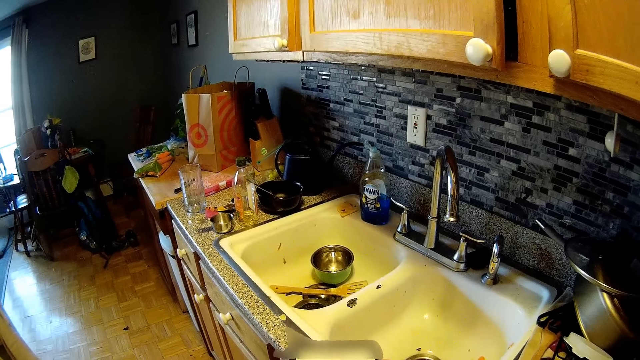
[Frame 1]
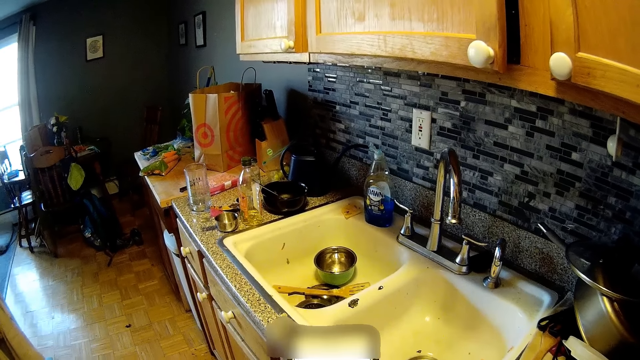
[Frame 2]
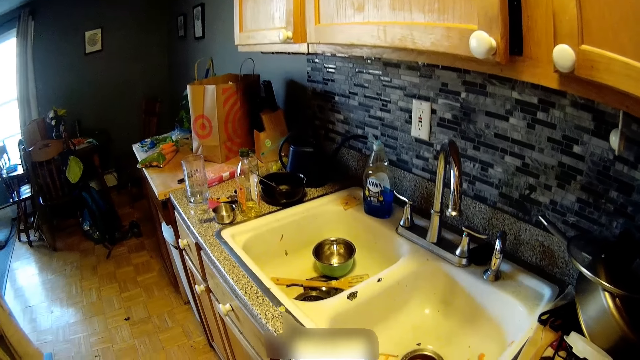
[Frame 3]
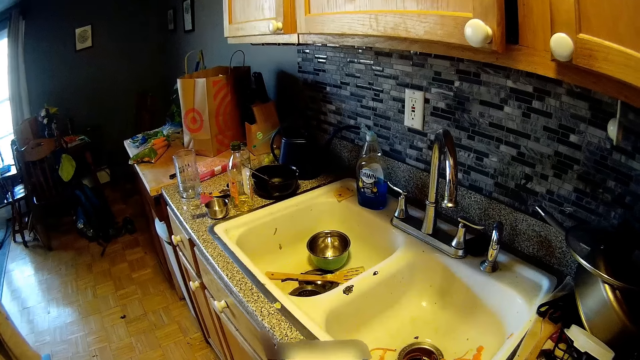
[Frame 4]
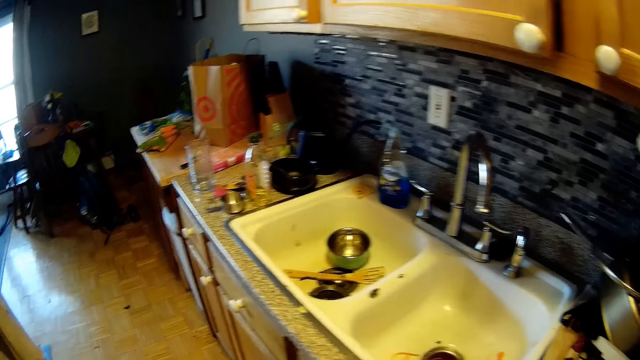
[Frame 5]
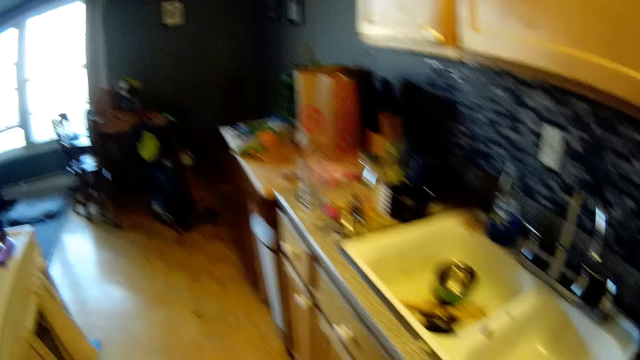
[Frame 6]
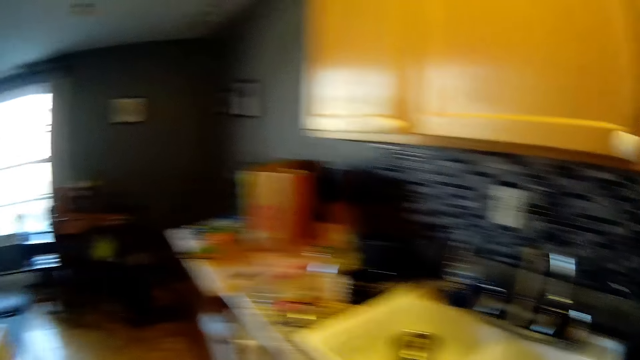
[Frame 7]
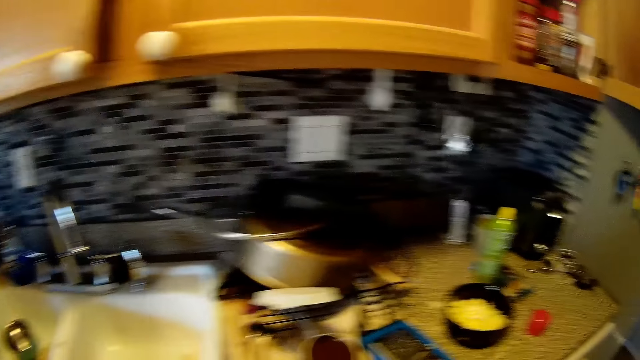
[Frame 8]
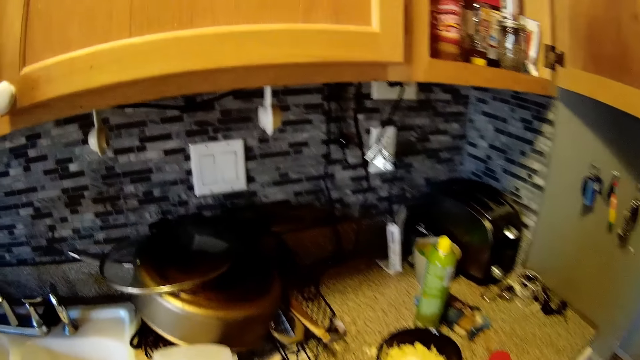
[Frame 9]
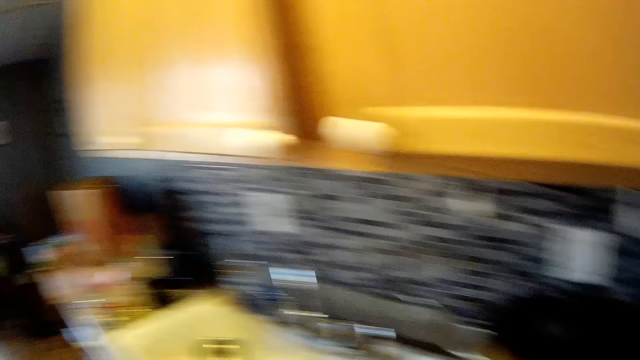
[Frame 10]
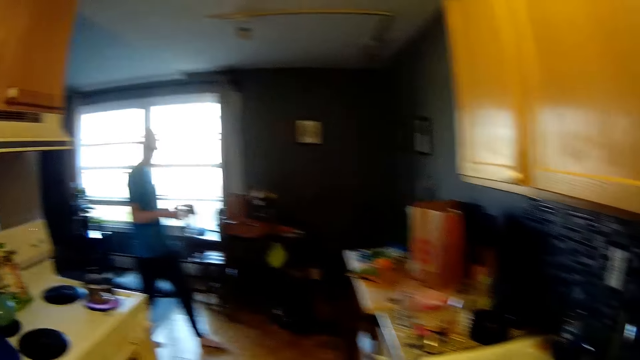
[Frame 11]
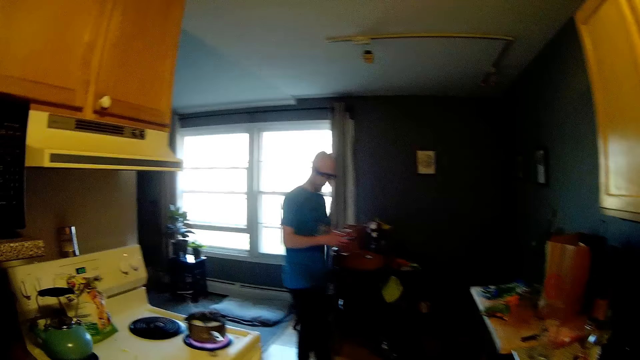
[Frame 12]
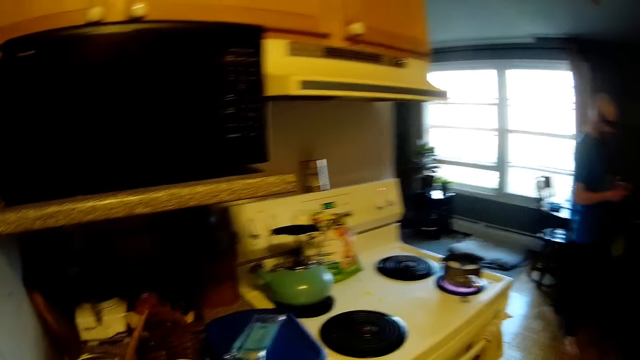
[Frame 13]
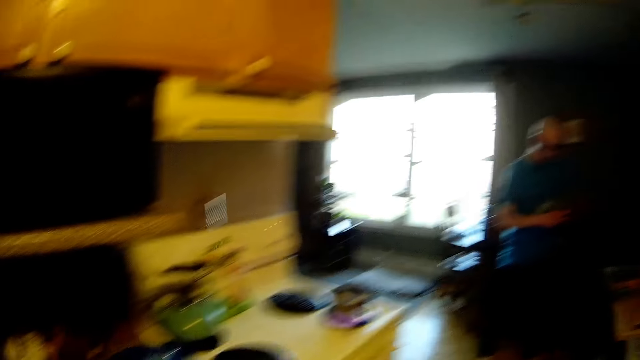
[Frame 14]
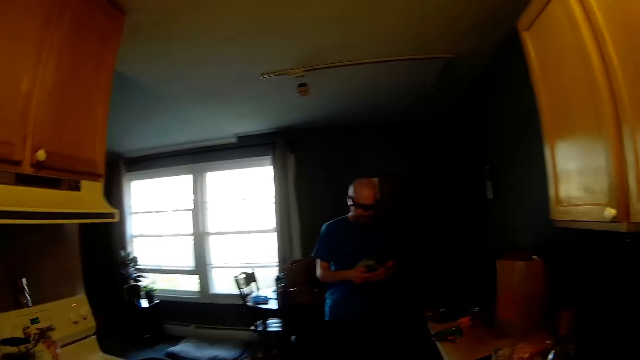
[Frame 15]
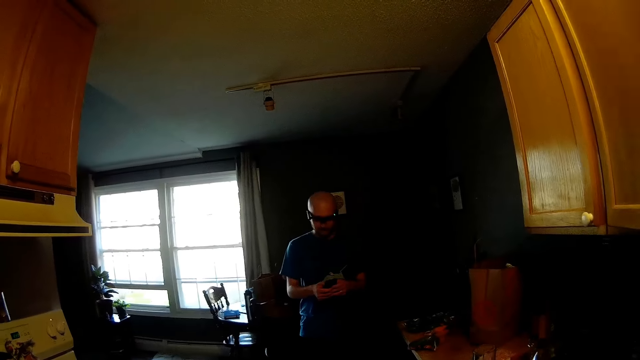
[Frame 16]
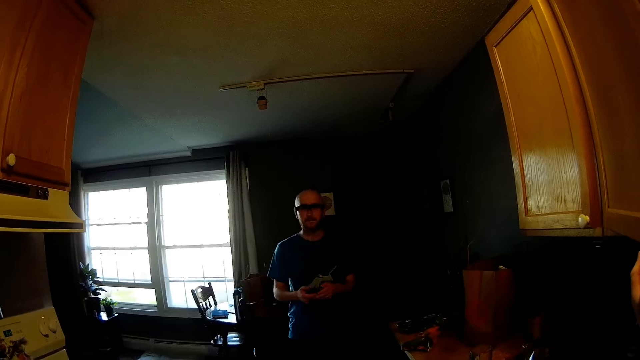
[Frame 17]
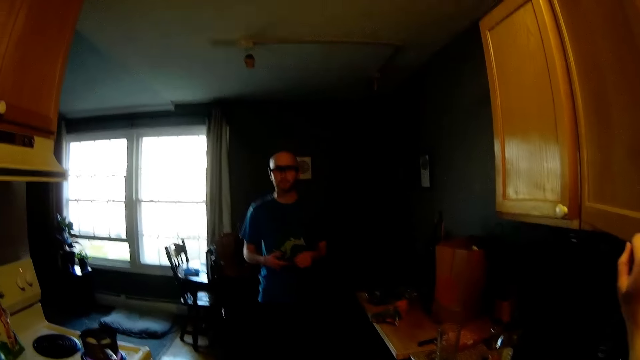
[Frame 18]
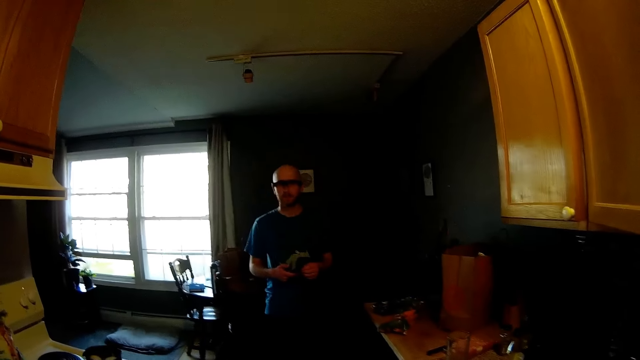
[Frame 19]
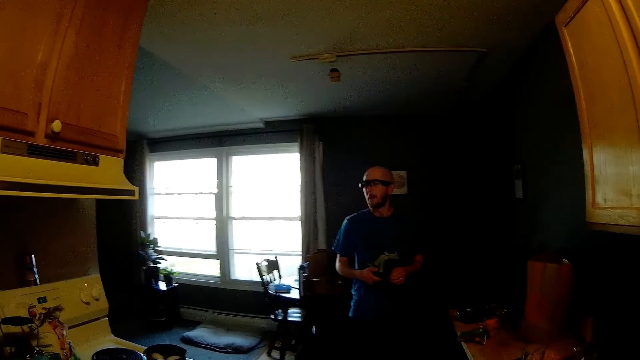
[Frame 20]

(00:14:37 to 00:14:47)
The camera wearer looks around. A man steps forward. The man holds a phone in his hands. The camera wearer looks around. The man looks at the phone. The camera wearer looks around.

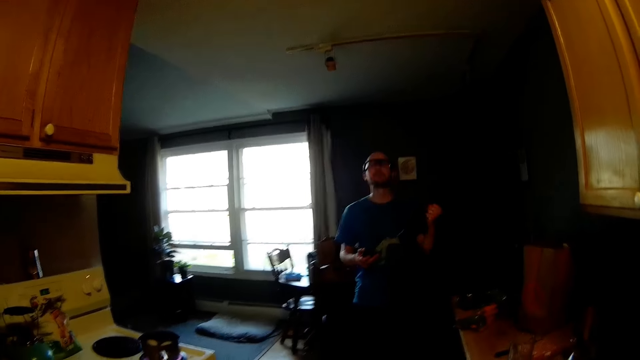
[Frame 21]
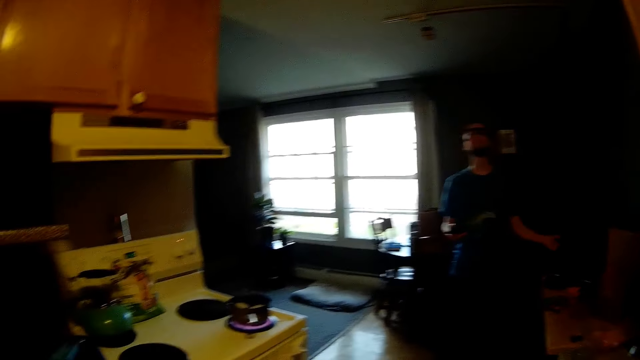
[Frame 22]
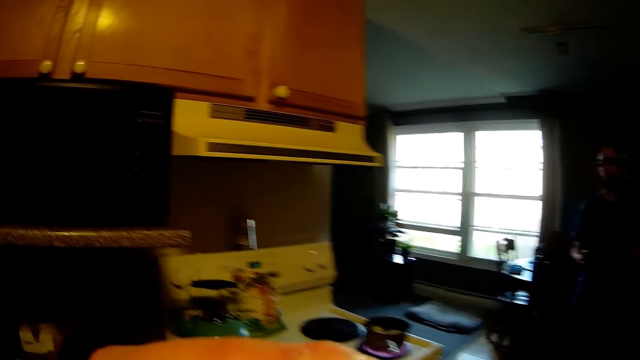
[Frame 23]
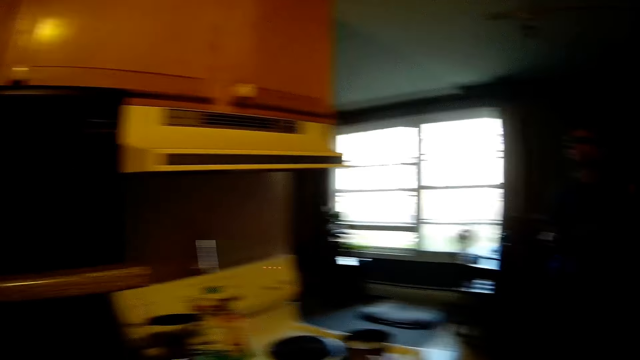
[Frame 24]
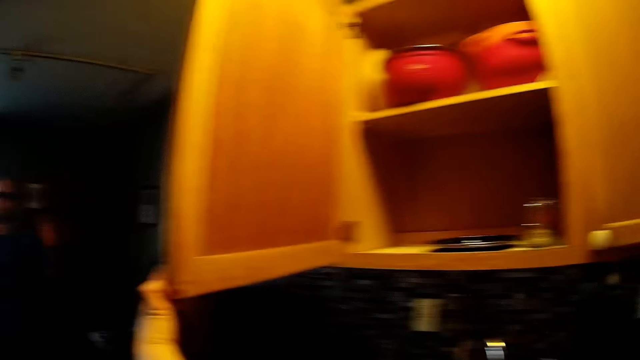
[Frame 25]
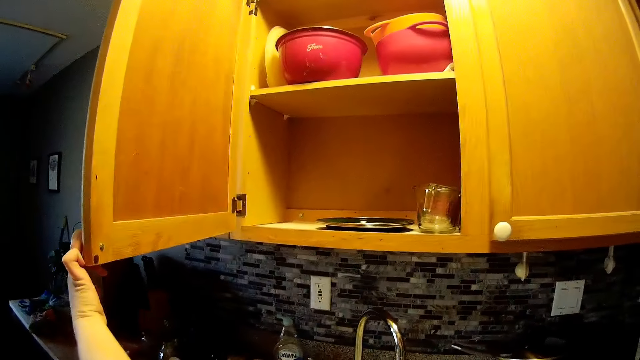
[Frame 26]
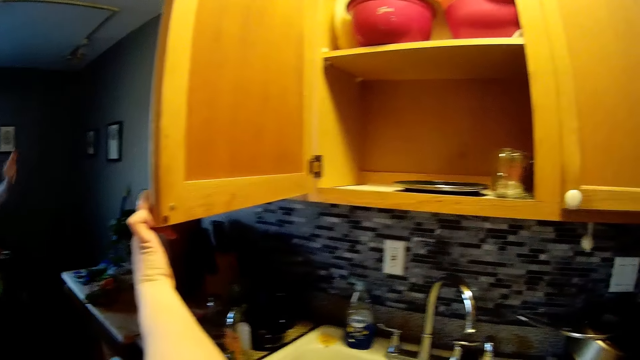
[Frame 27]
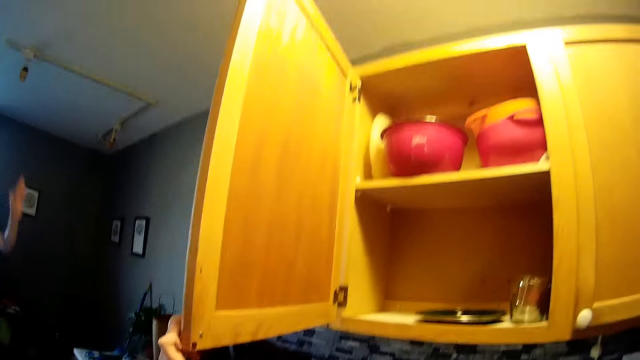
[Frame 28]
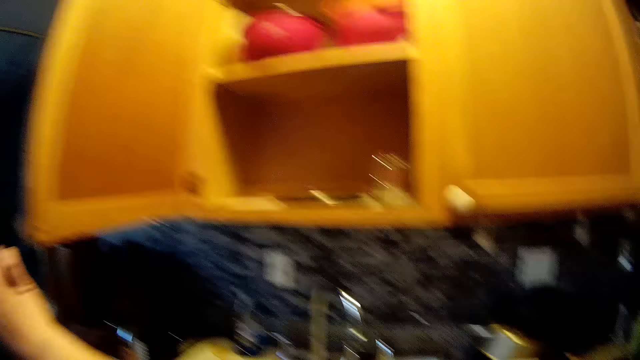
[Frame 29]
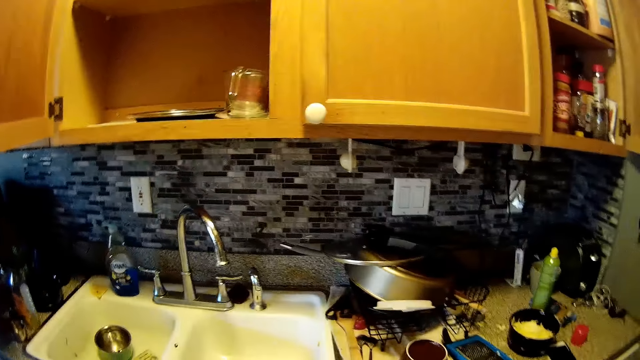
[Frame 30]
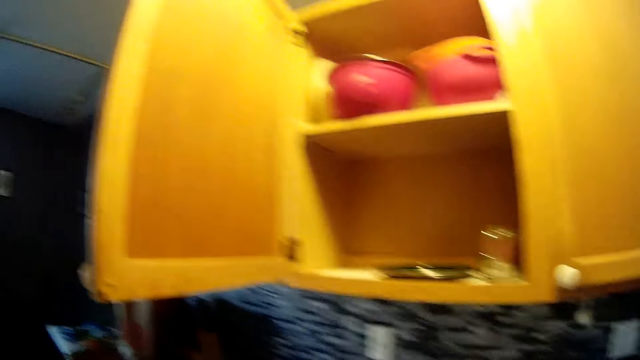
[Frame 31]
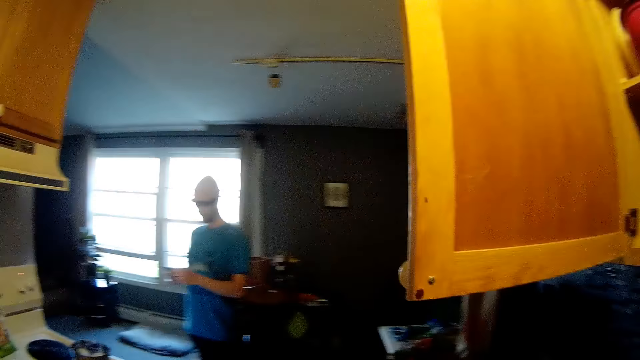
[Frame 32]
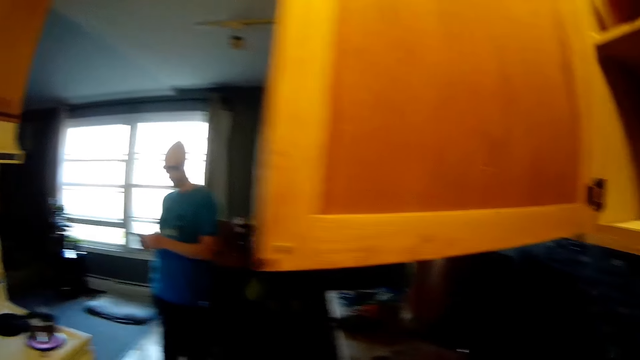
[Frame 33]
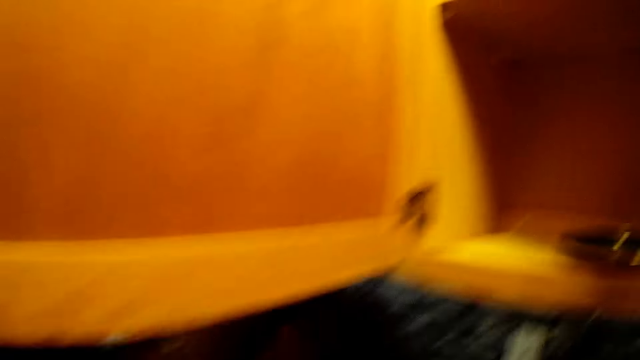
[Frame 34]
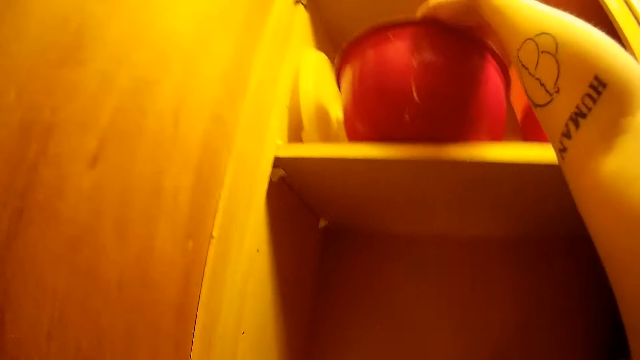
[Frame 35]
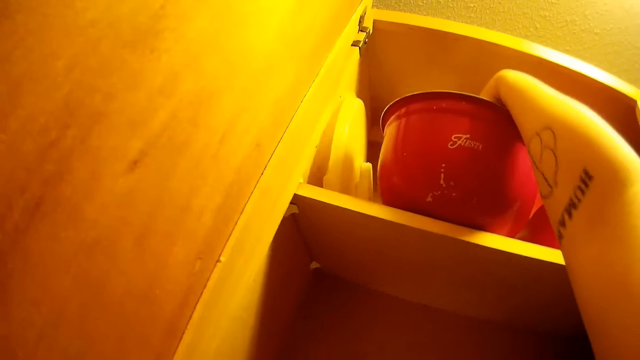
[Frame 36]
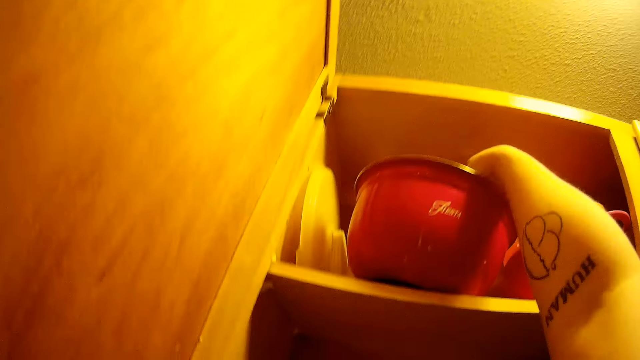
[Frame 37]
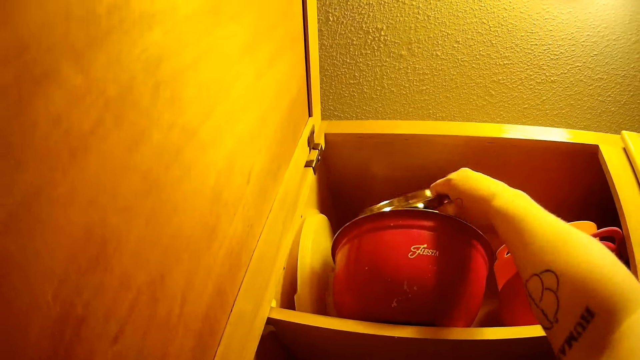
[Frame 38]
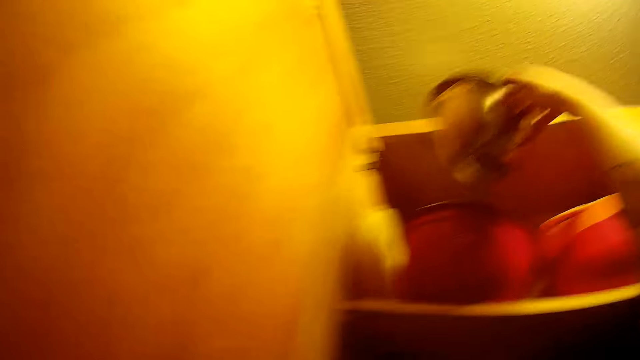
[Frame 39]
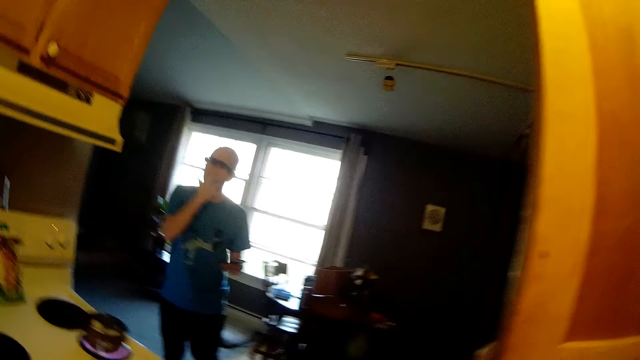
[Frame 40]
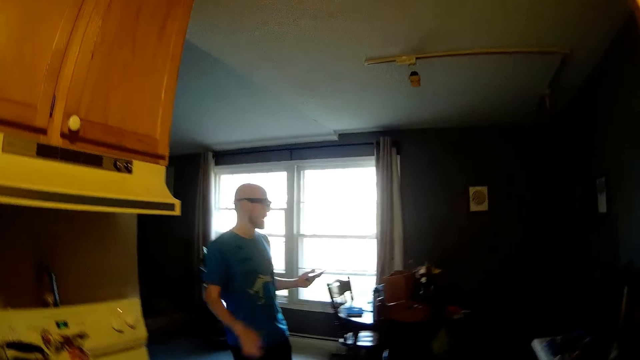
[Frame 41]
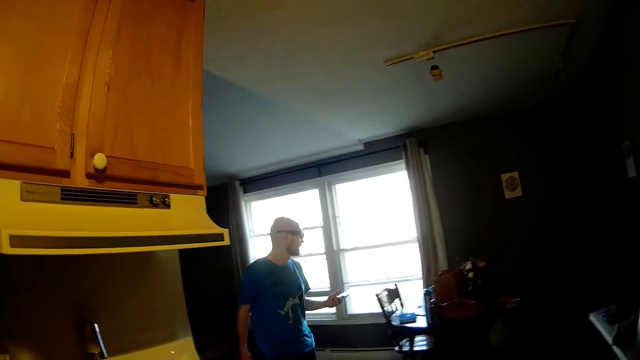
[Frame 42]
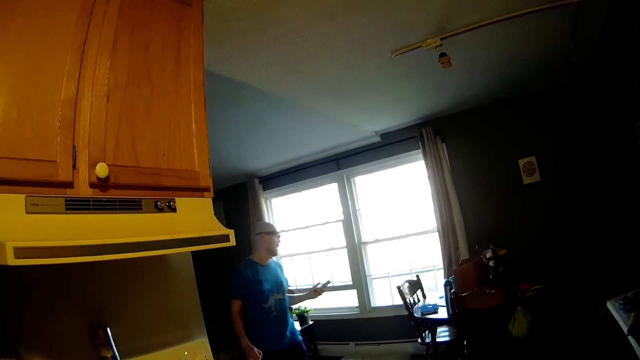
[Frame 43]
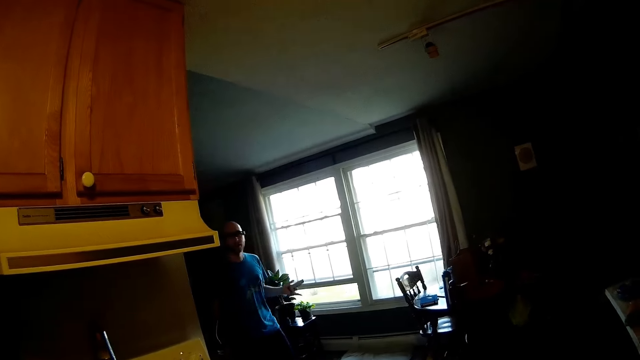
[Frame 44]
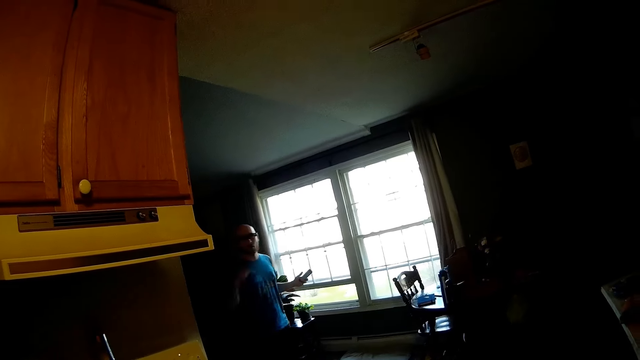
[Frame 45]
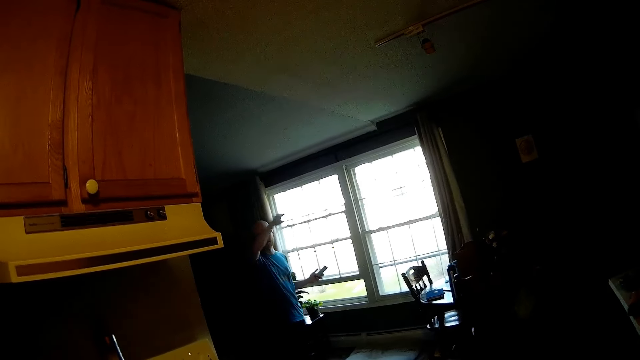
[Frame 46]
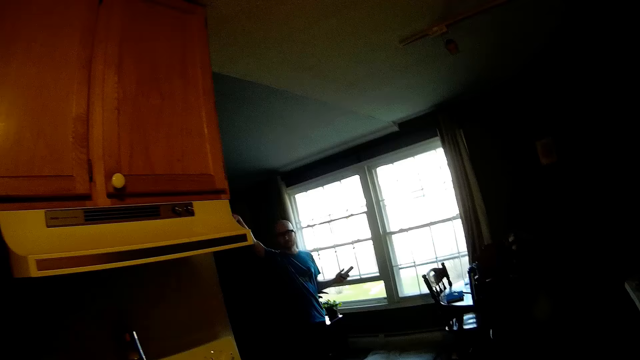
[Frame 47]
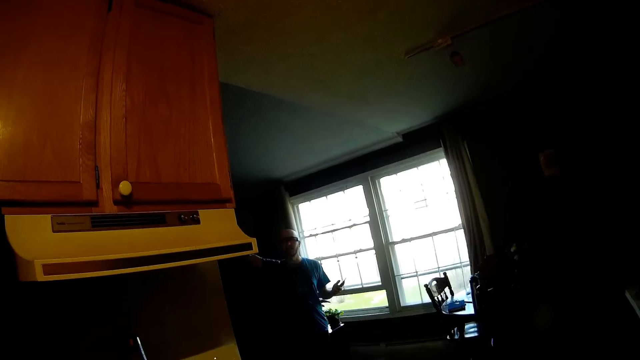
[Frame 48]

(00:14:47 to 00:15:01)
A man dances to the song in the background. The man moves the hand. The camera wearer looks around. She holds a cupboard with her right hand. She looks around. She takes out a steel bowl from a red bowl with her right hand. The man steps backwards. The man moves the hand and demonstrates with his right hand.
